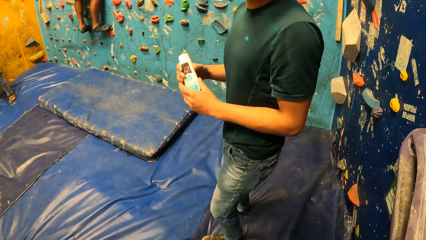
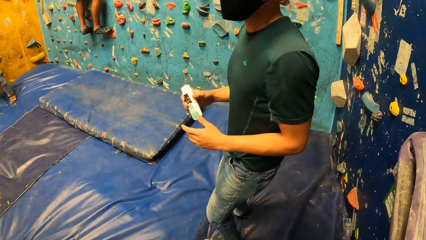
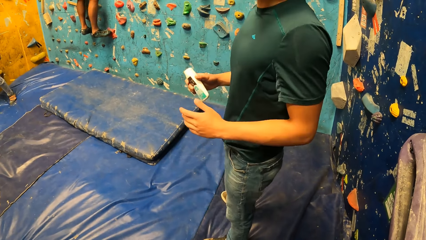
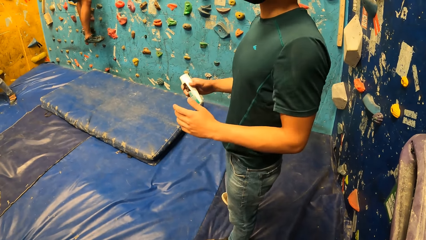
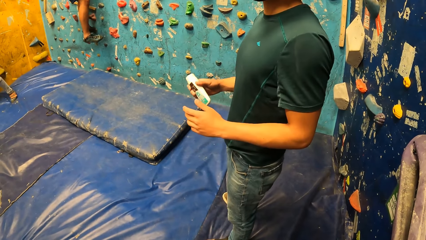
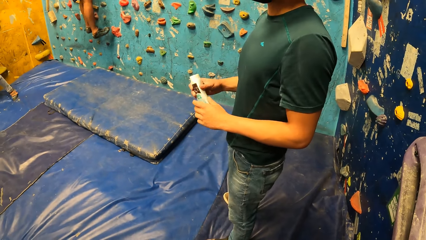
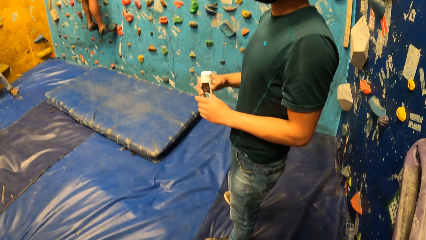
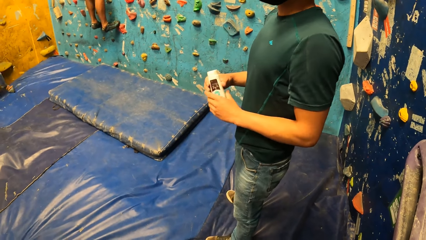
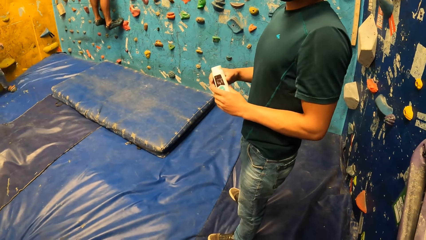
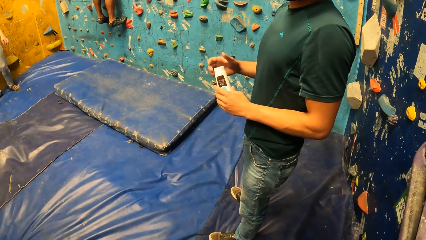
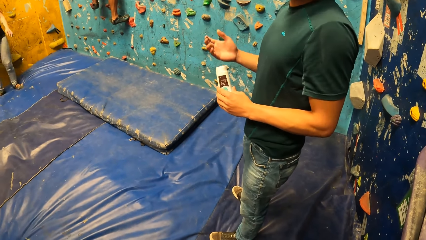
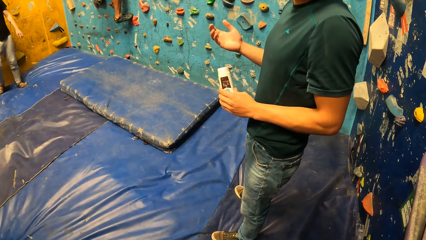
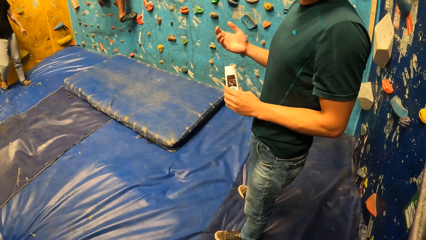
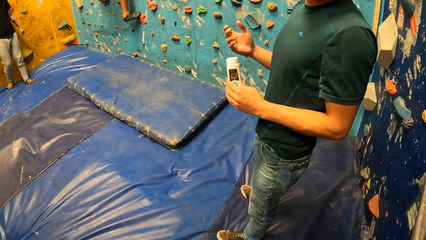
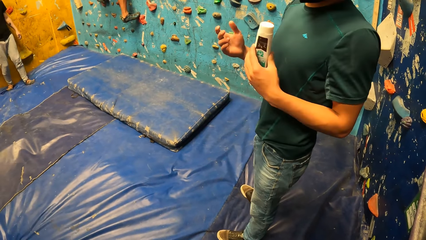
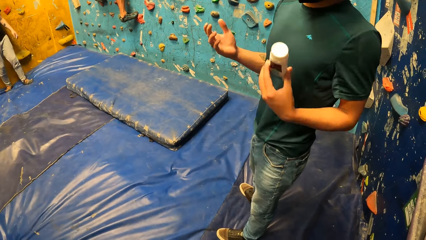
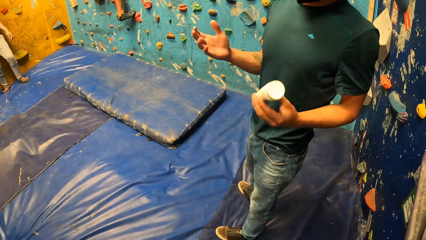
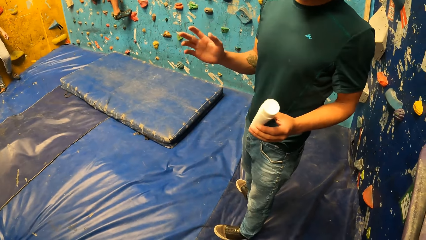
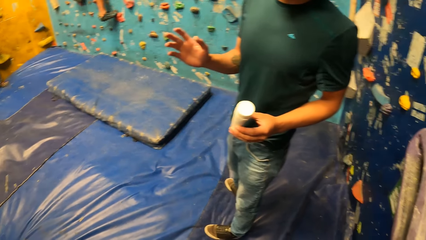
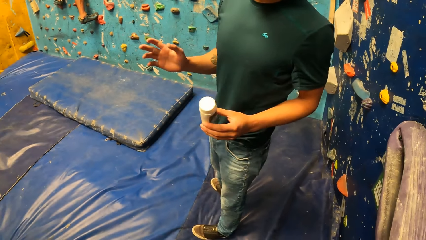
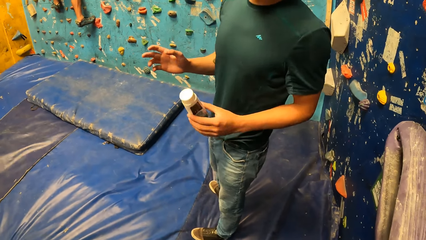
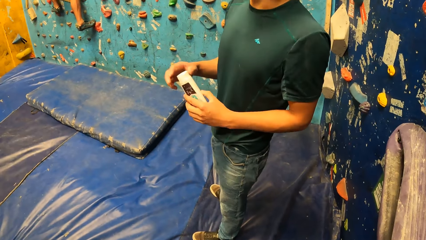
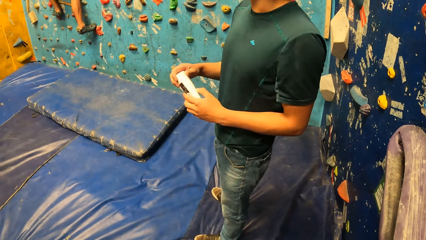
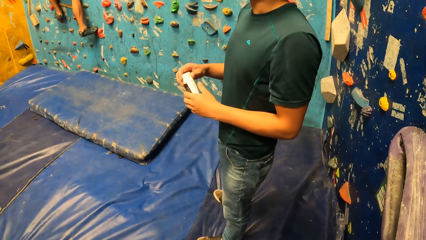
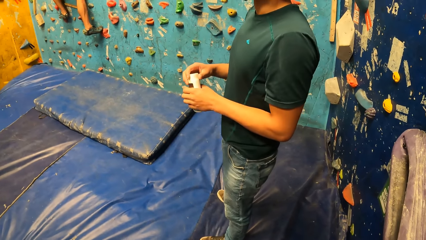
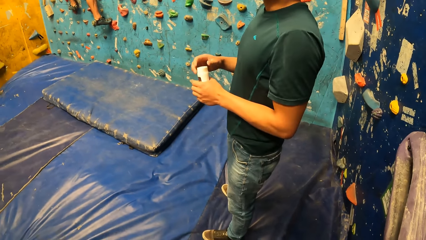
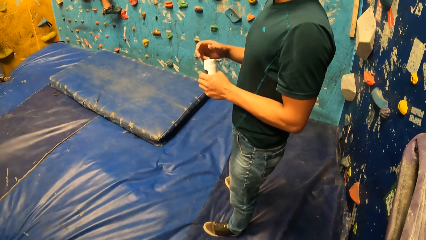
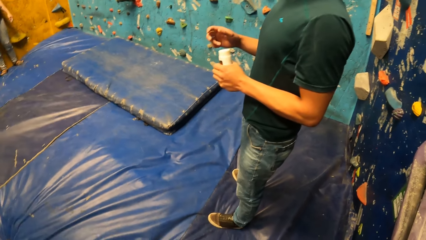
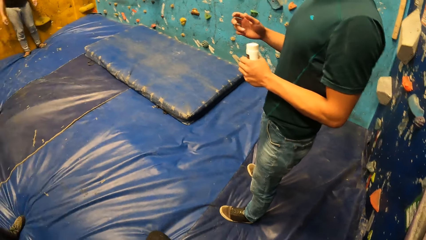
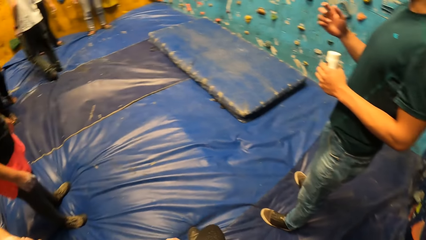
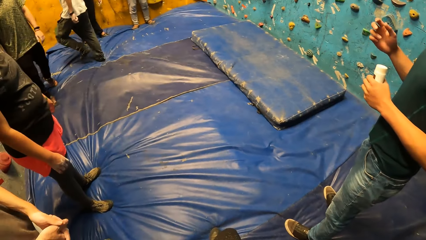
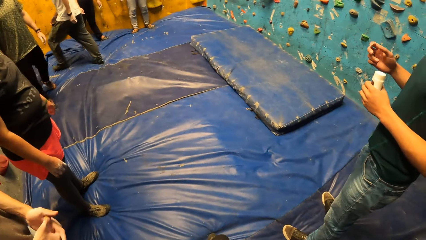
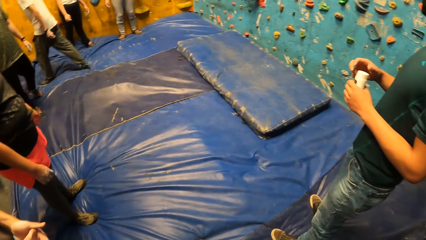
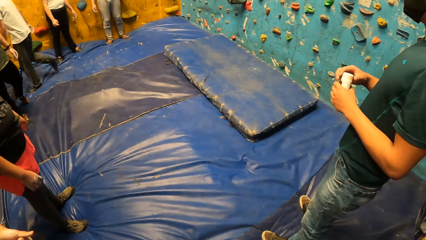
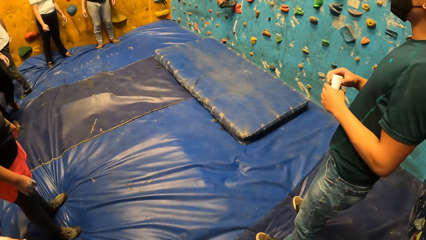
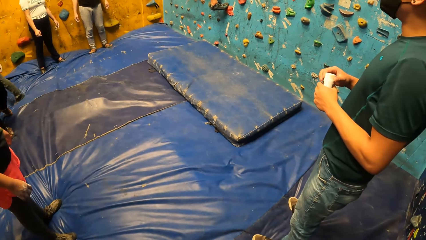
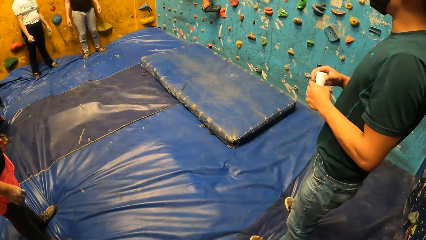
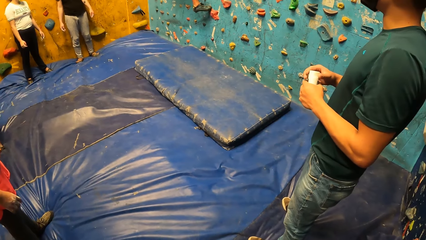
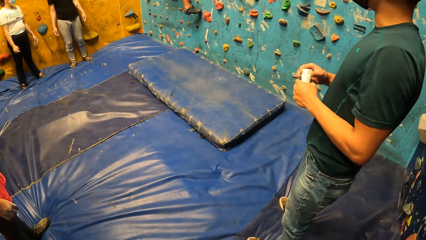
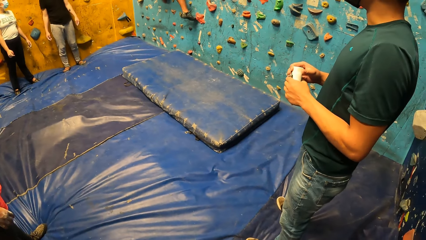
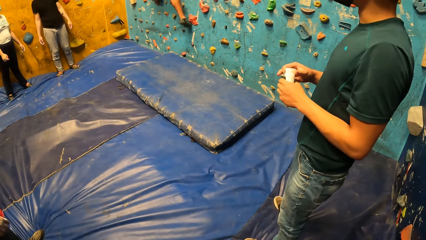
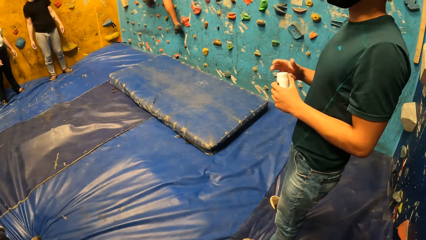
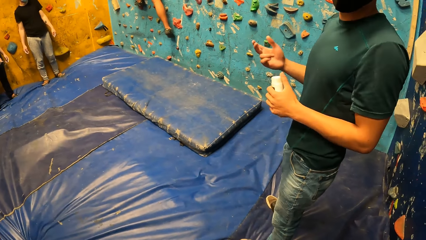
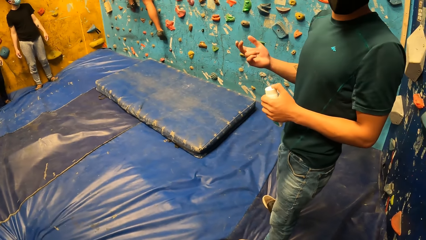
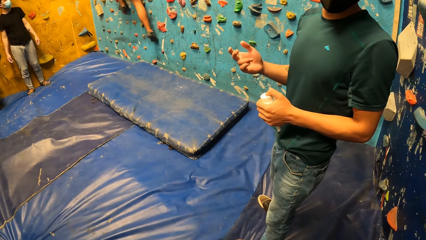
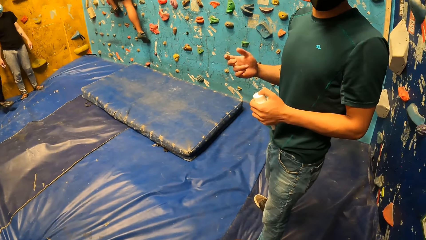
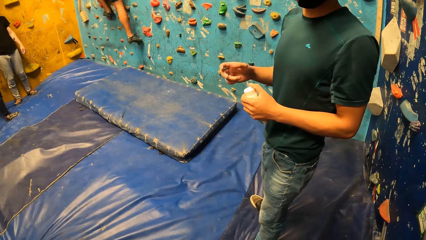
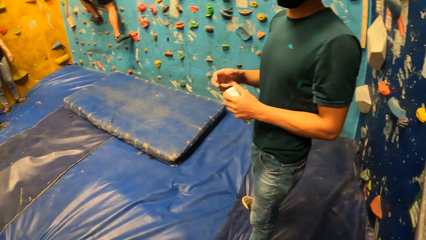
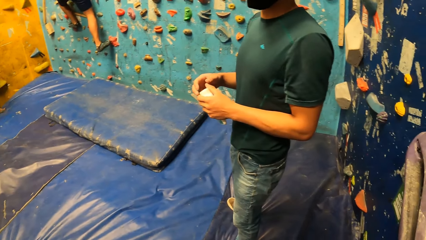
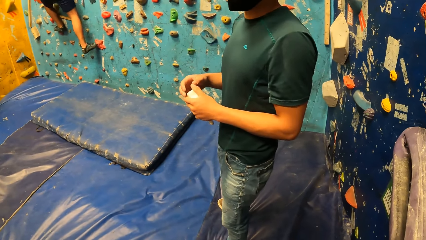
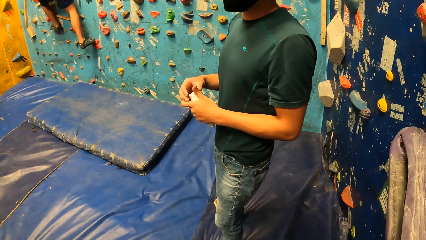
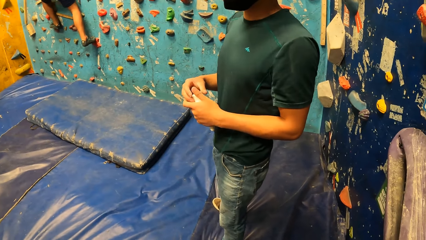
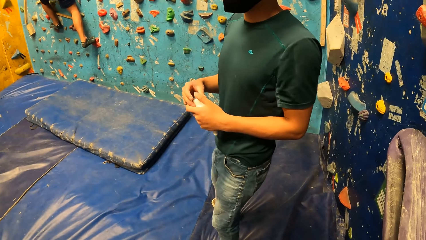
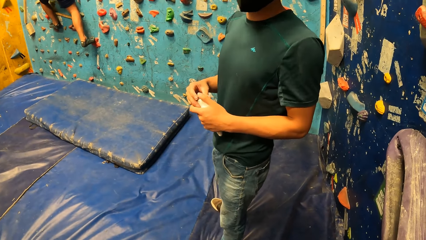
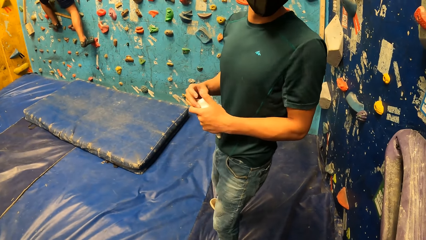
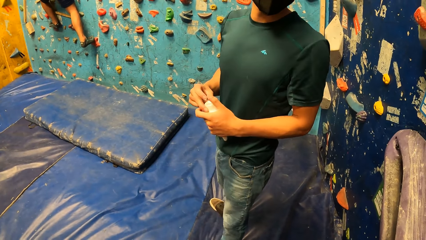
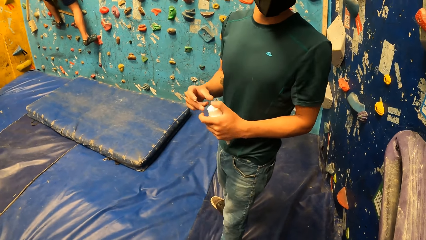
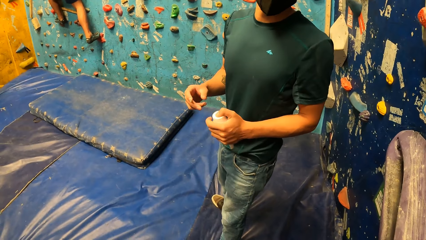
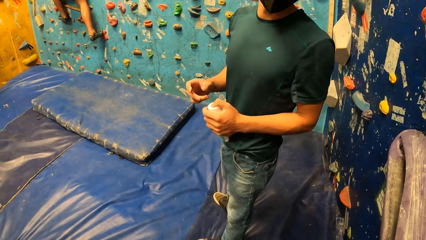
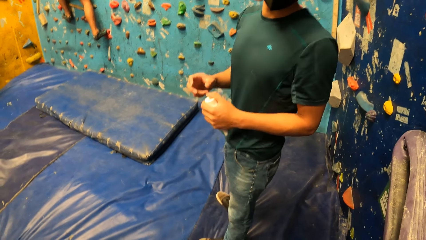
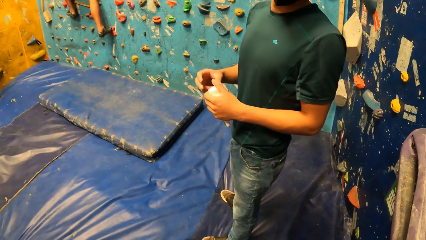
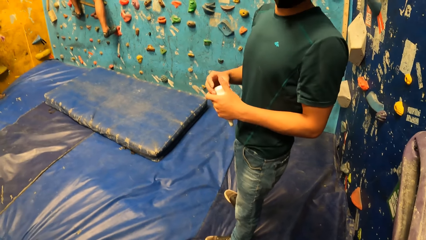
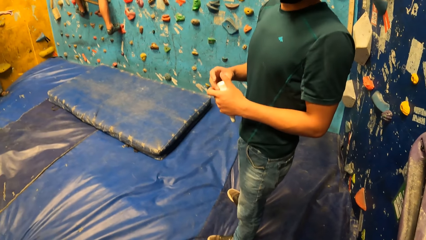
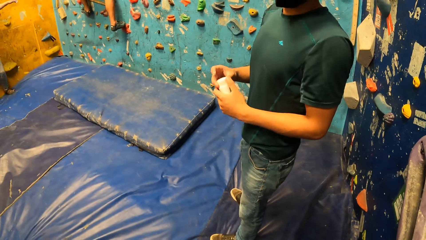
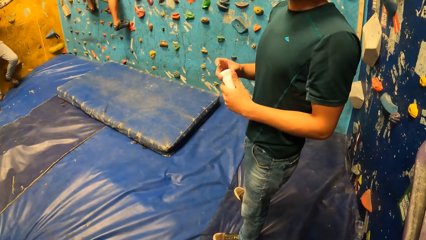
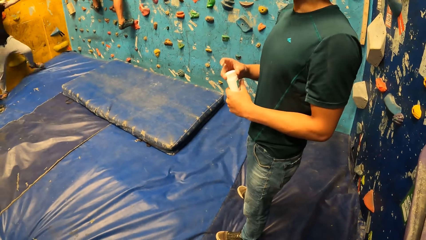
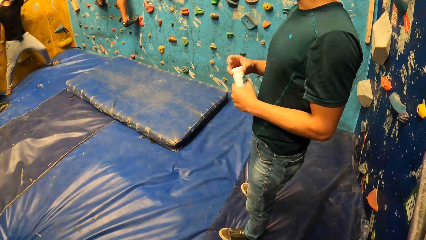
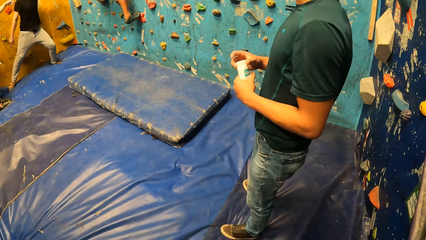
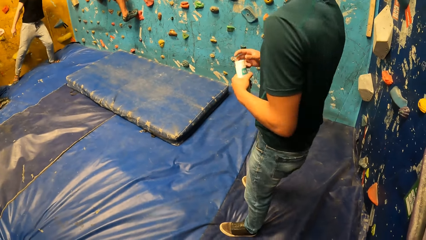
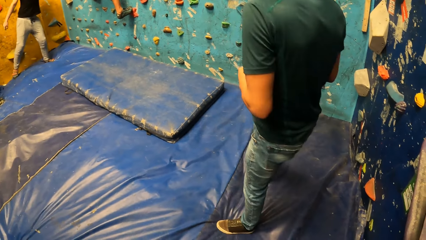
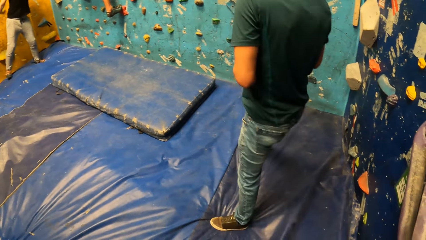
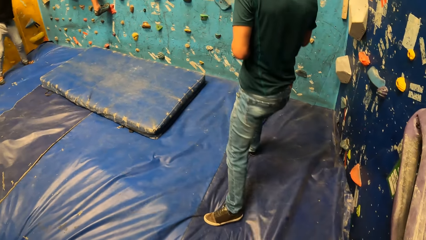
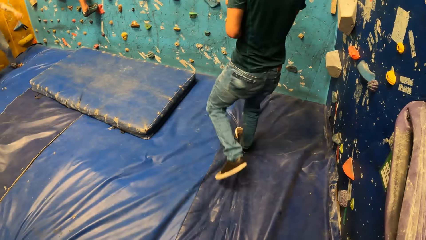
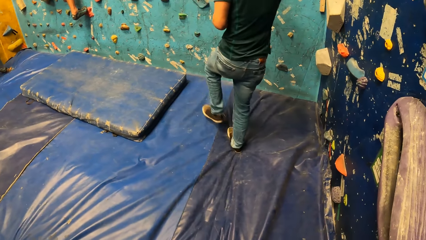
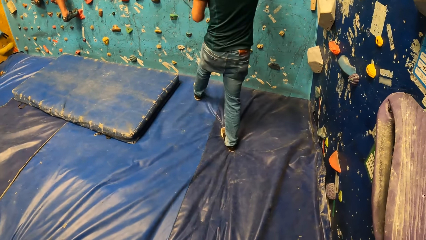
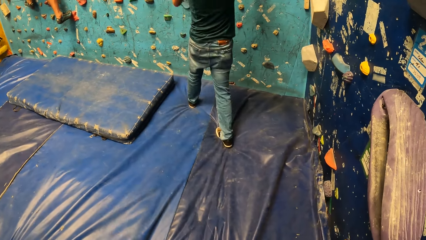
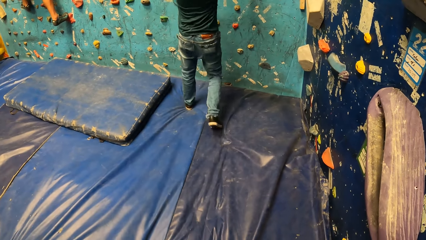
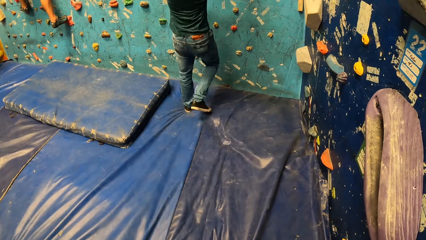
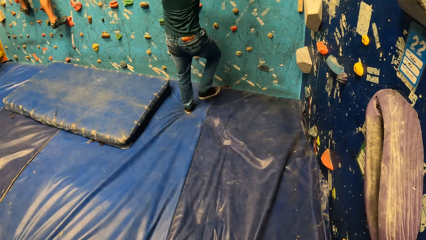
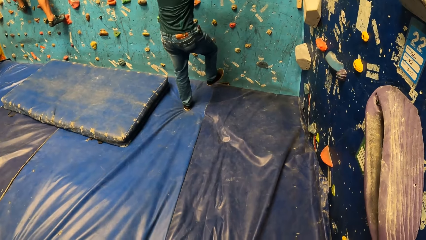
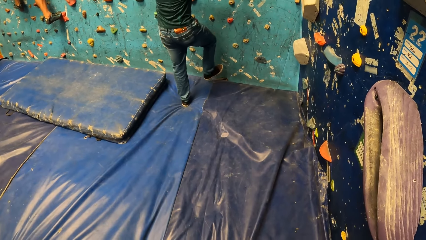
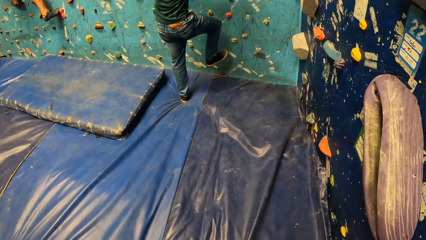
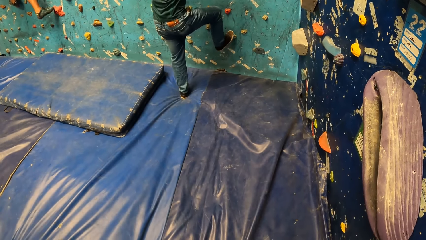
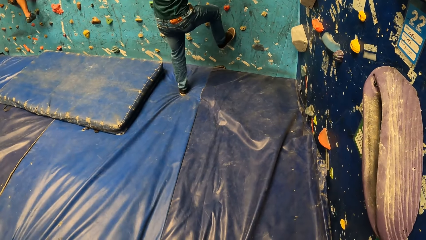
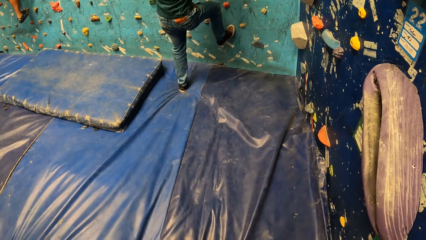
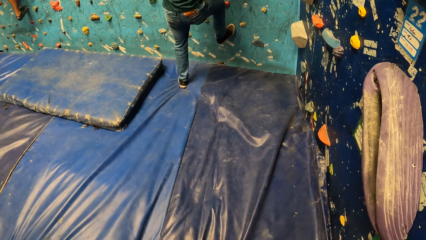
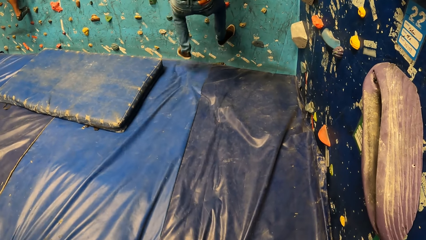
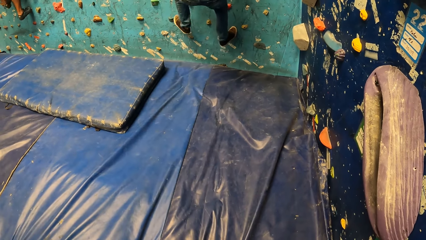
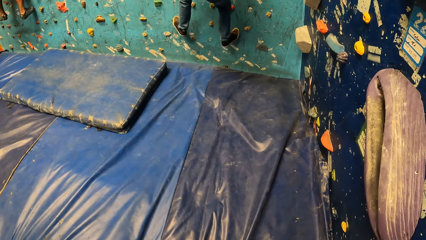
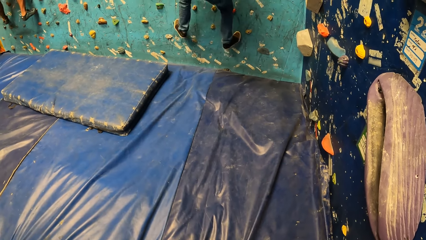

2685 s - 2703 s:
A man holds the chalk container in his right hand. He holds the chalk container with both hands. He holds the chalk container in his left hand. Another man talks to a woman. The first man touches the chalk container in his left hand with his right hand. He touches the chalk container in his left hand with his right hand repeatedly. He holds the chalk container with both hands. He climbs the wall.
